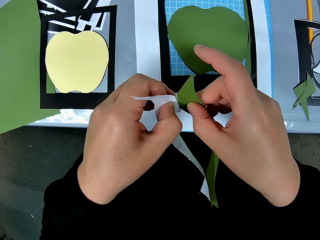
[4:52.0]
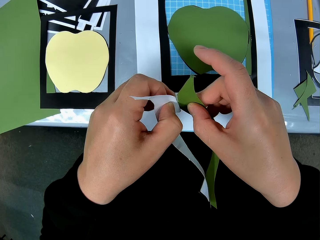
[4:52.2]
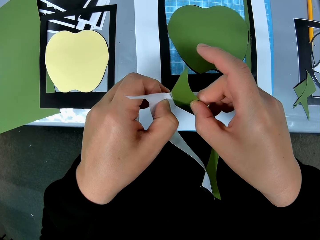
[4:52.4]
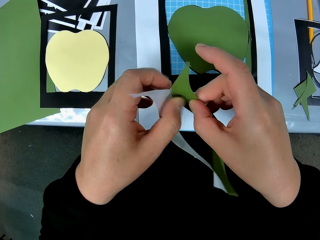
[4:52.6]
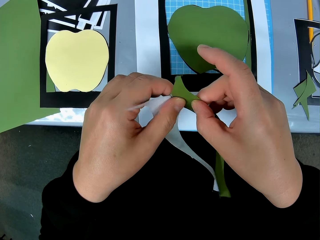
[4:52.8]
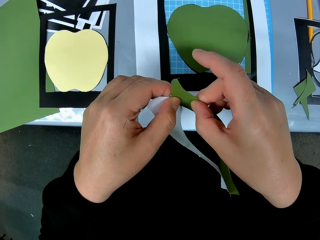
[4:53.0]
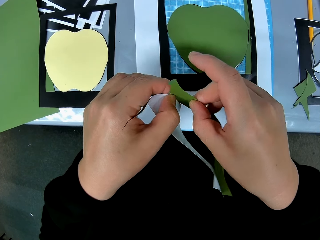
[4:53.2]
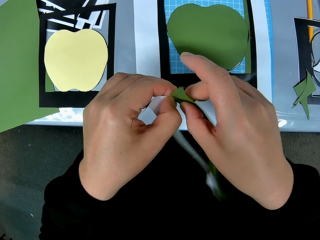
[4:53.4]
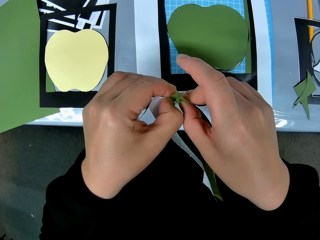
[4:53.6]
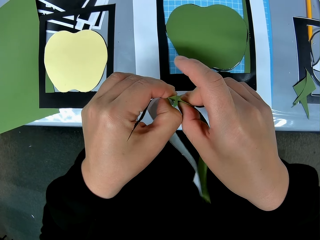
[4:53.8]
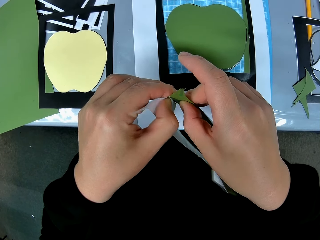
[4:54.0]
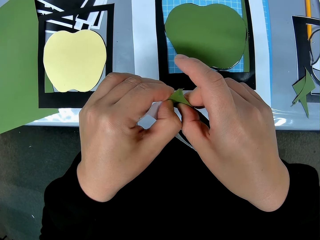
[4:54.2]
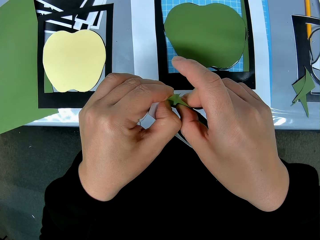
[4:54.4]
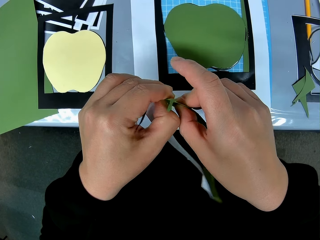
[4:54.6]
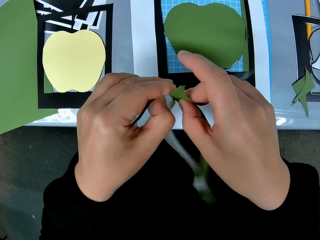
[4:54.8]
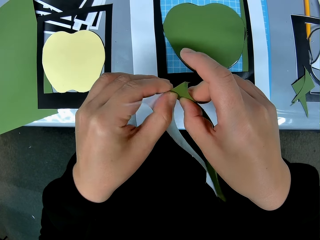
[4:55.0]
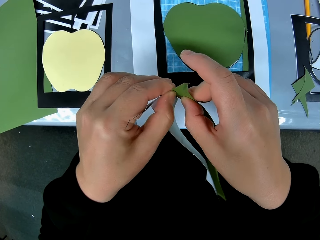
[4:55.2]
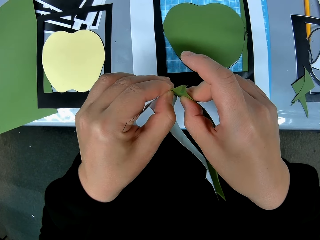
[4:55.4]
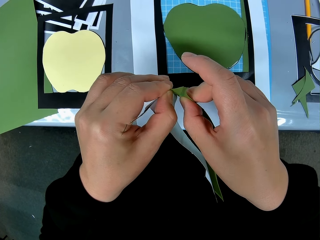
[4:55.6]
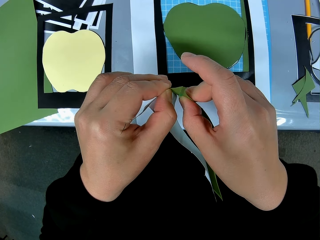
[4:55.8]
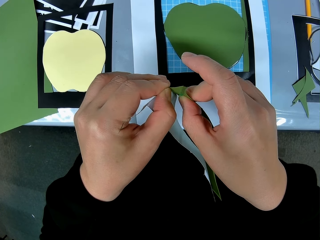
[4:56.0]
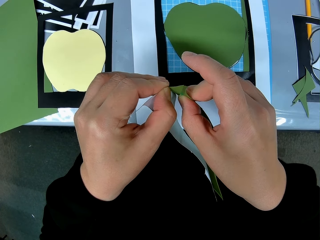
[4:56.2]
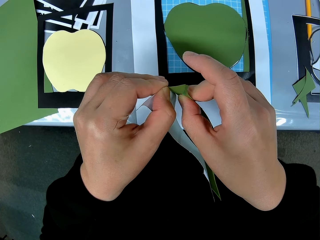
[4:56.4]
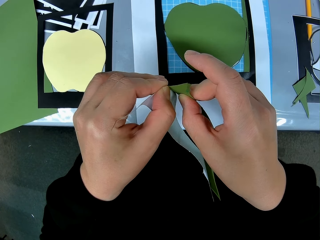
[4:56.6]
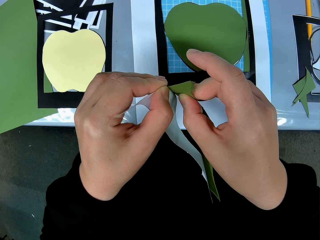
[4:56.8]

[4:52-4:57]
The camera wearer splits the paperboard.

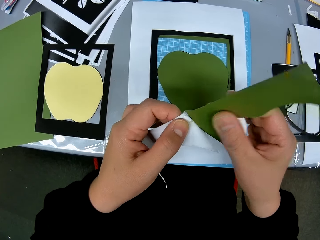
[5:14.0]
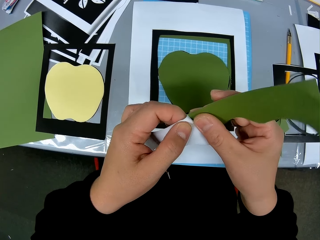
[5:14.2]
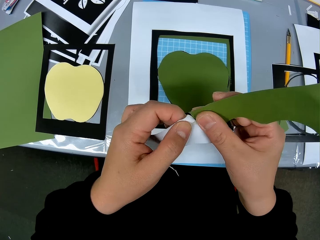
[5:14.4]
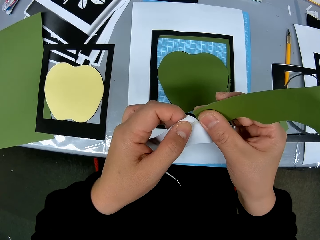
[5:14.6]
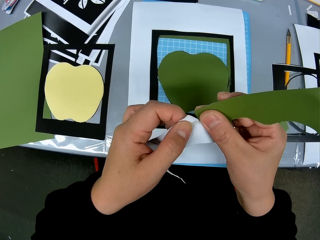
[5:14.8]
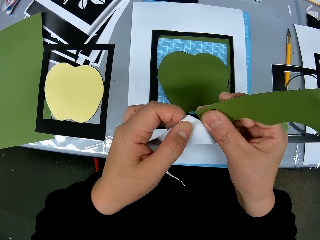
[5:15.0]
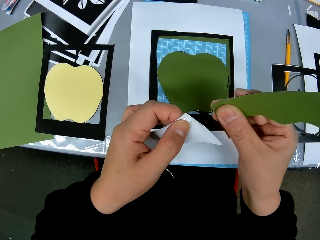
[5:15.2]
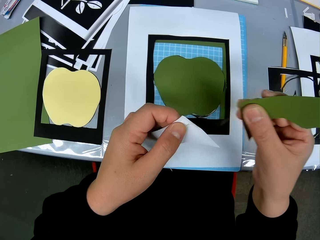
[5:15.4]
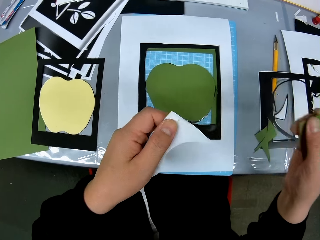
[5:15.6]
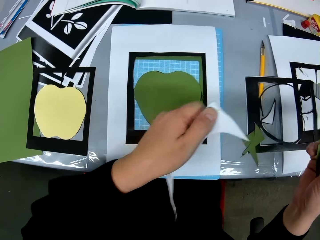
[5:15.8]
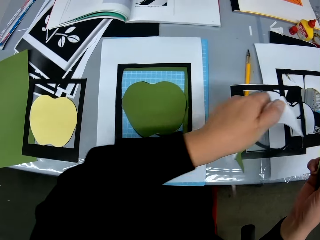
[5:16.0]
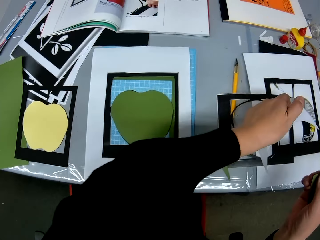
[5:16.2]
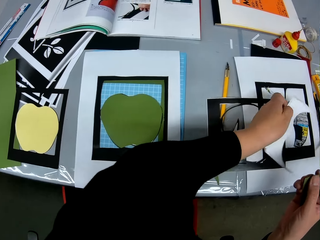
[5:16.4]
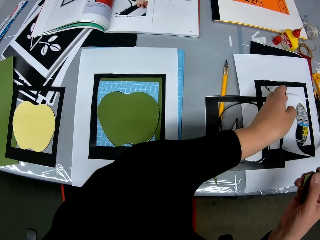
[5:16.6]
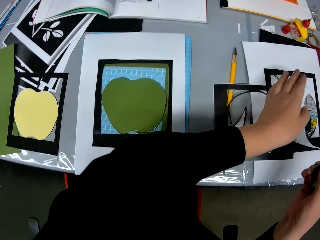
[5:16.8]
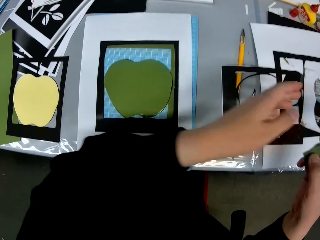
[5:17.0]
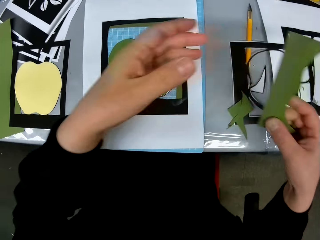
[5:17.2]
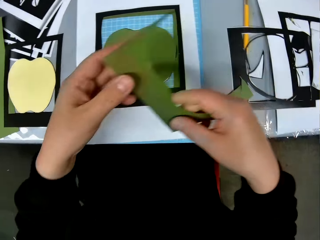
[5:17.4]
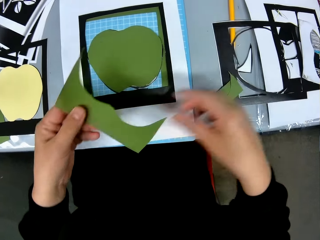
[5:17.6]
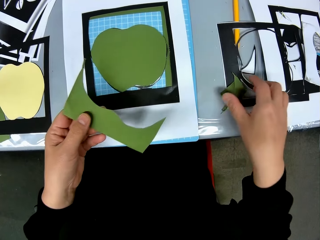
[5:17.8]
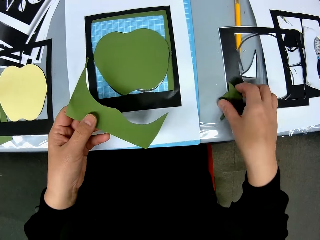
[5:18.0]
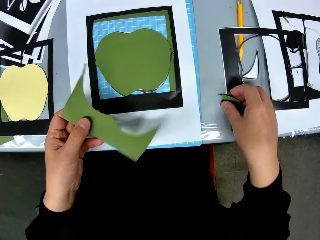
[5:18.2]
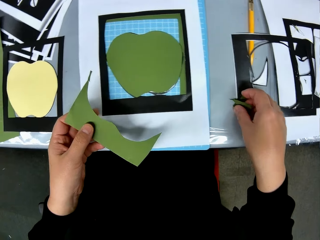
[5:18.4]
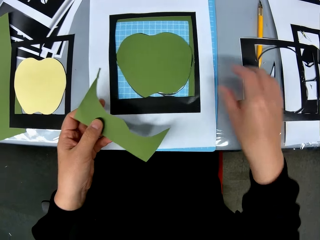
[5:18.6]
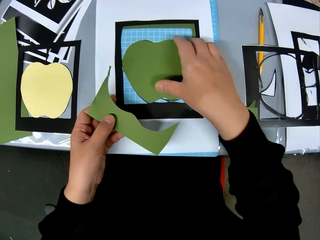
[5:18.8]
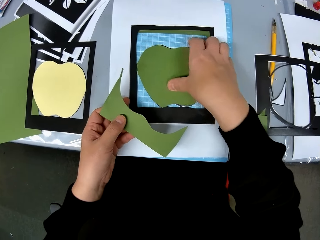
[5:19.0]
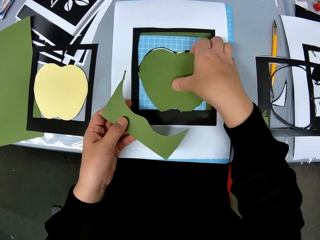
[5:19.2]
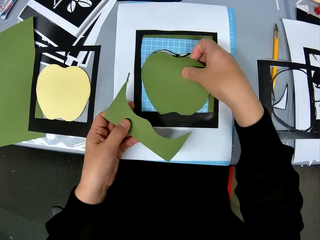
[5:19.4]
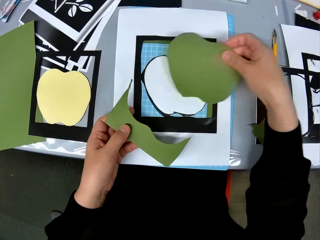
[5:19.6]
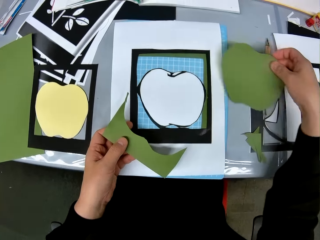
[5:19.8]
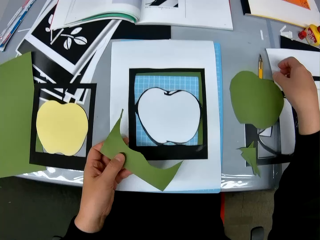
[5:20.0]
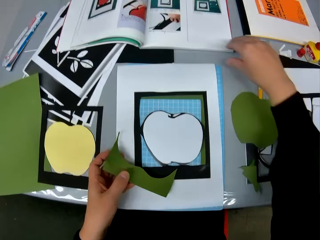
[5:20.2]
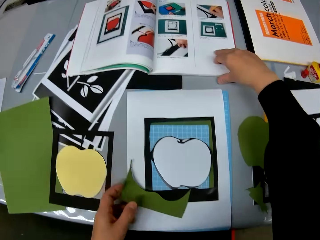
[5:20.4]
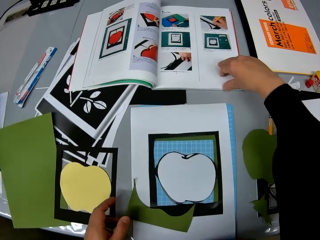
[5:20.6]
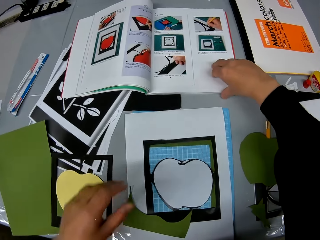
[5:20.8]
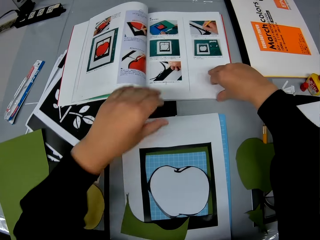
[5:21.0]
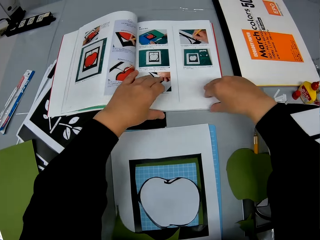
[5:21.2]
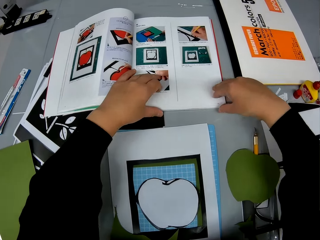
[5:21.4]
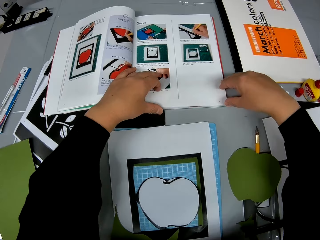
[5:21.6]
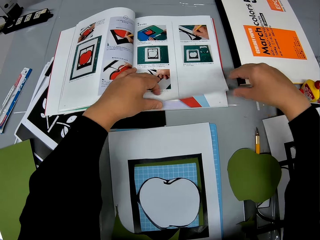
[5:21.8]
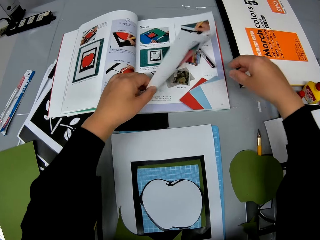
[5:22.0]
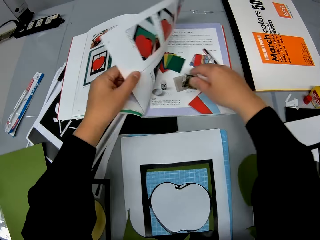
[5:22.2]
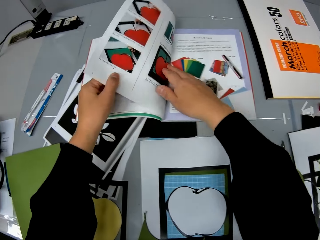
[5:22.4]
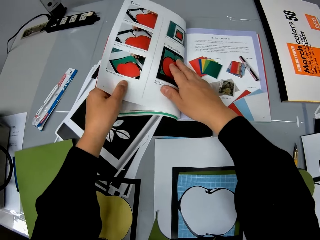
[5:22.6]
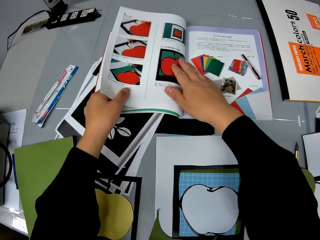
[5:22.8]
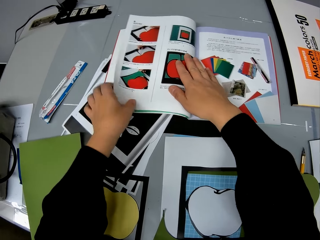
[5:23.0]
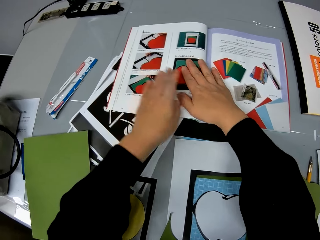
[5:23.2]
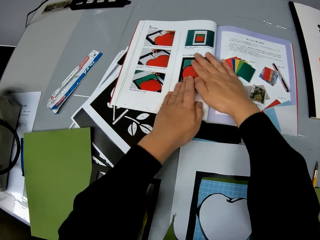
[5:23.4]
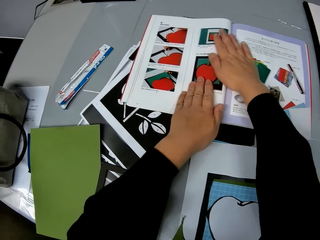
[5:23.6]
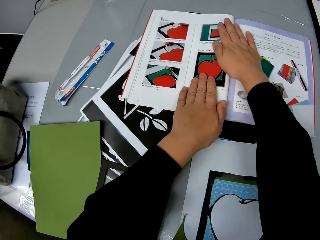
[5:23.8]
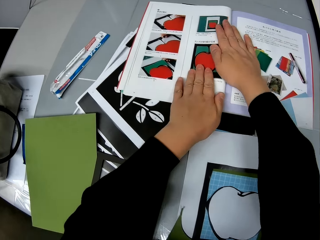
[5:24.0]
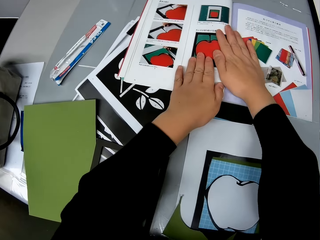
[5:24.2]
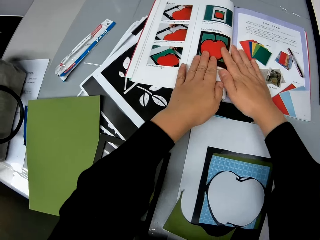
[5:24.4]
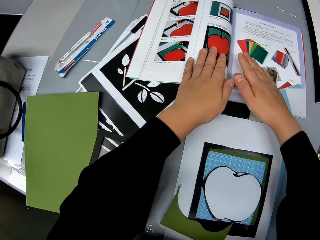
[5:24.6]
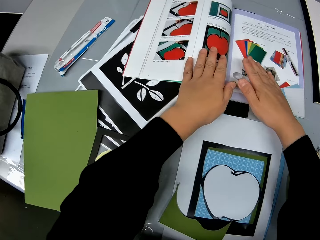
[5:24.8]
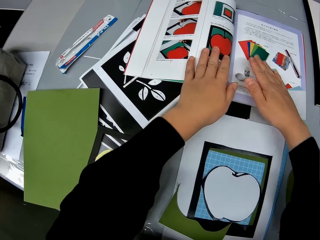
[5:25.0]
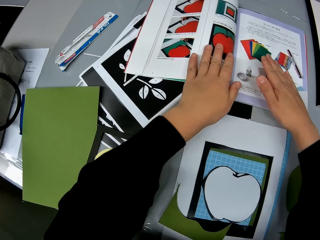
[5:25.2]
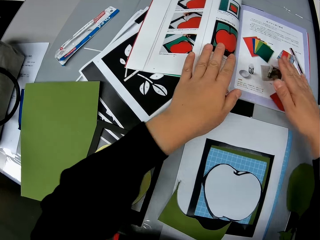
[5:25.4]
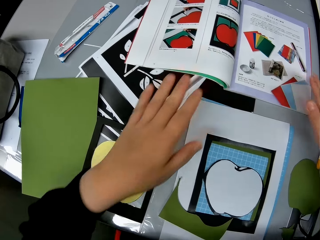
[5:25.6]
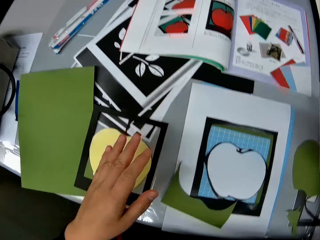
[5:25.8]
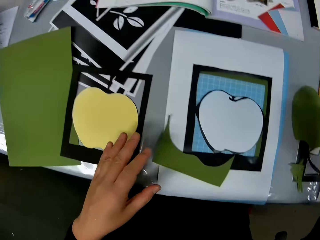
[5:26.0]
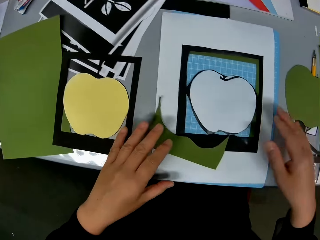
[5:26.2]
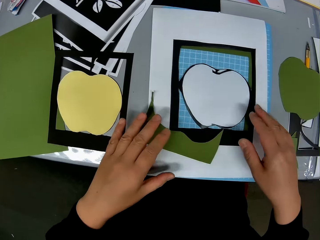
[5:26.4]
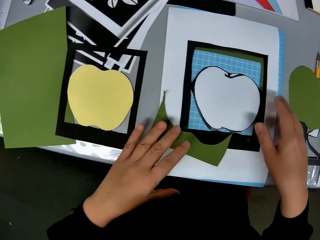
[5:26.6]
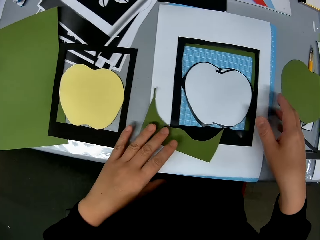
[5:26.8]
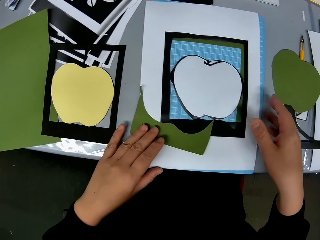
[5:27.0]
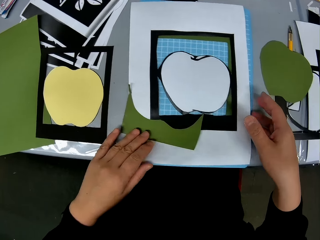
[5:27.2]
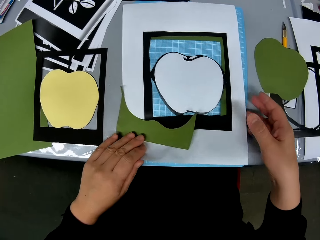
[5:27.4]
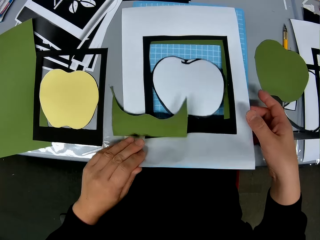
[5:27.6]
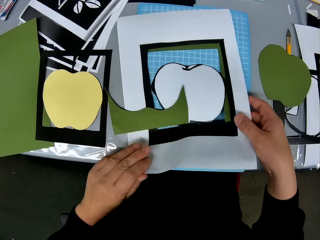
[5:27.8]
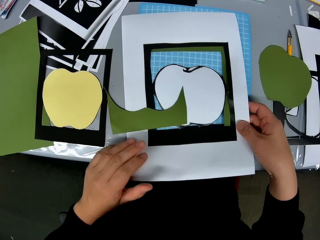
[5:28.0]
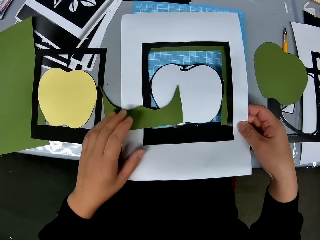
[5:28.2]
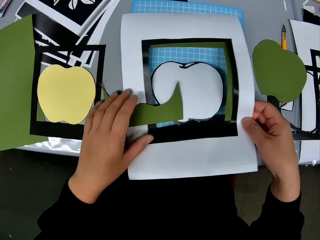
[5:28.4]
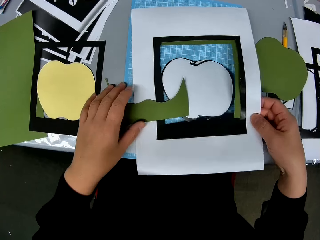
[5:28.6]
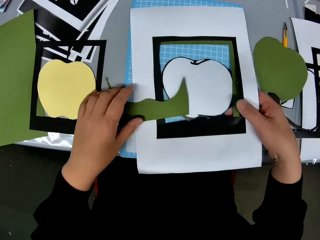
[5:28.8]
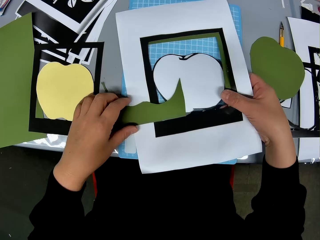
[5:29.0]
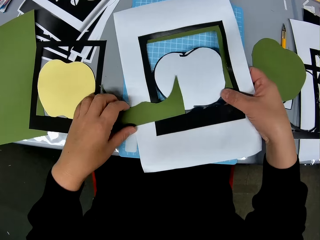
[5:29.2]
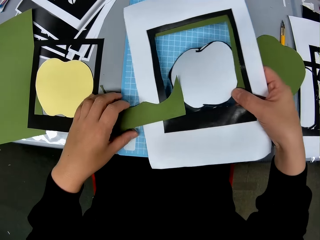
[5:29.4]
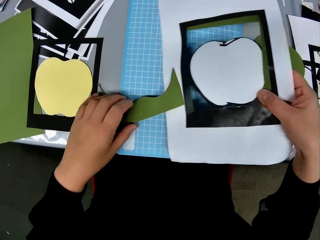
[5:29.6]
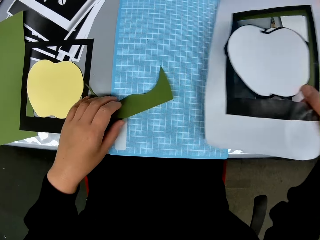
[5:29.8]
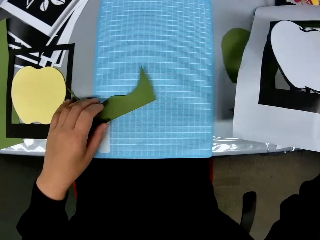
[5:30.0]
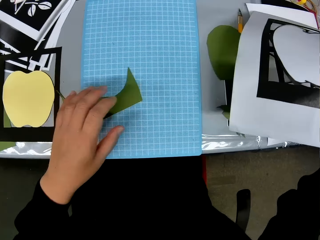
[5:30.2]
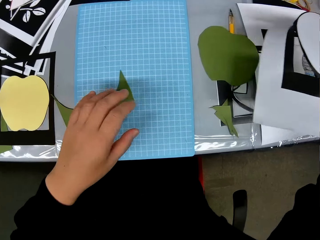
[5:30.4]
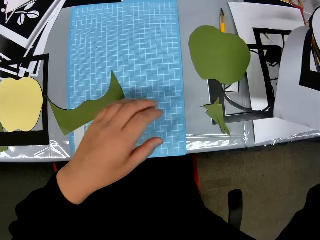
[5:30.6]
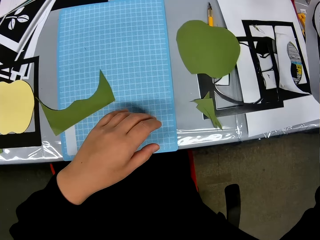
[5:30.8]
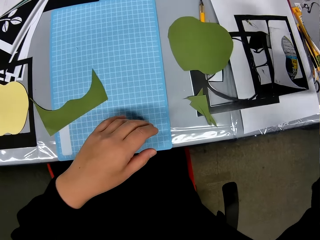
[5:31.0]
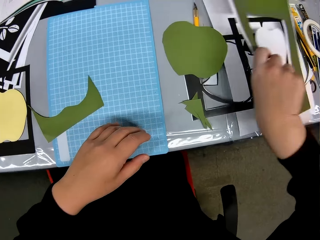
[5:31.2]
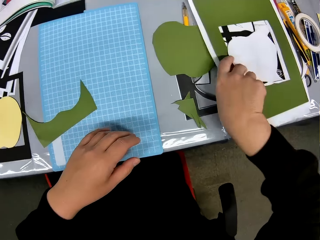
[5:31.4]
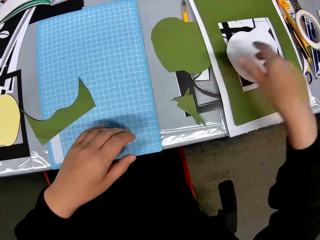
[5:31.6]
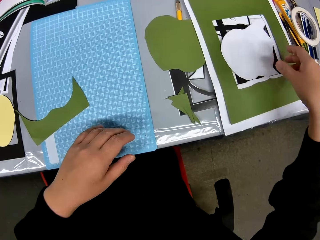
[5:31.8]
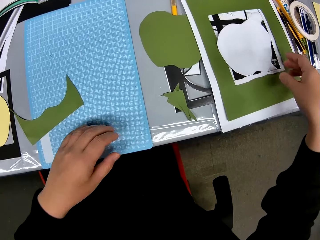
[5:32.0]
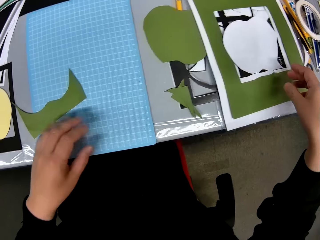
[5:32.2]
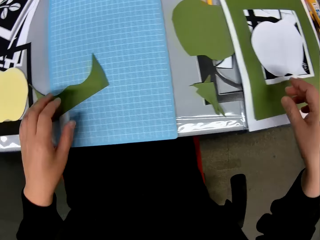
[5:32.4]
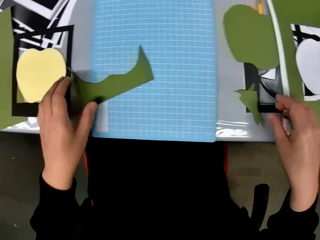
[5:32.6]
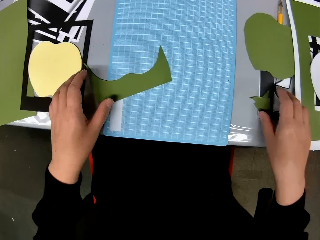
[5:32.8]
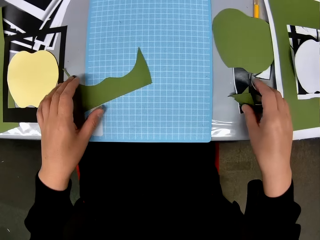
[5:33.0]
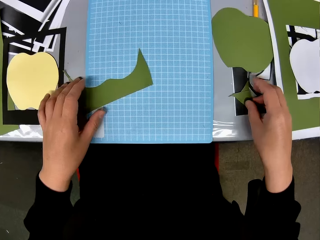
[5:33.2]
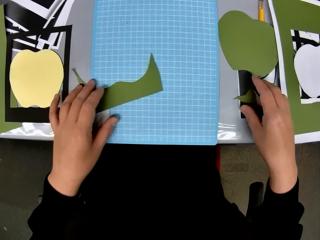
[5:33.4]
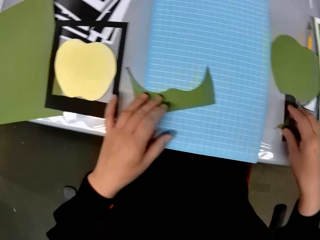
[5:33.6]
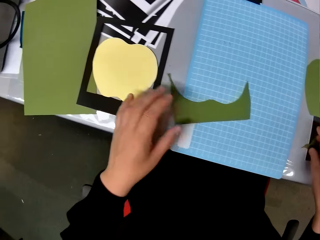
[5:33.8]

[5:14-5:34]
The camera wearer drops the pieces of paper on the table. They pick up the paperboard. They remove one of the shaped paper pieces from the frame. They open the book on the table. They turn over the instruction booklet. They put aside the paper craft on the table.
